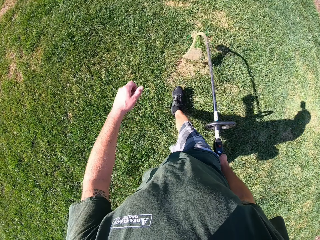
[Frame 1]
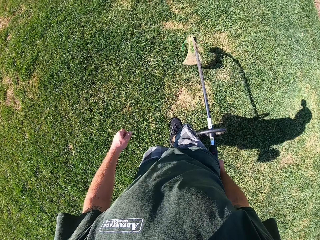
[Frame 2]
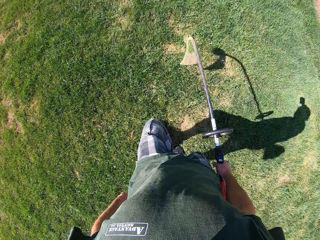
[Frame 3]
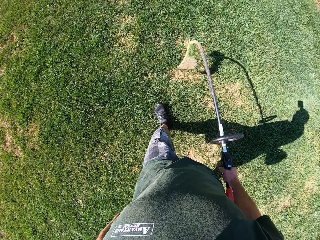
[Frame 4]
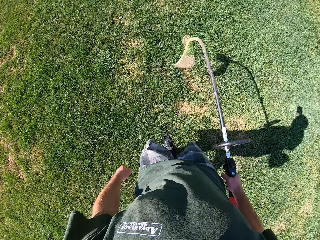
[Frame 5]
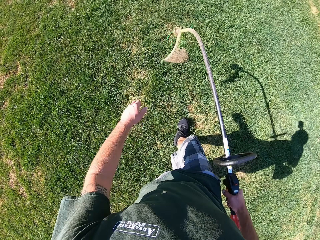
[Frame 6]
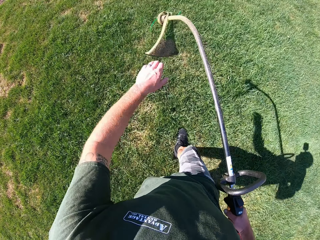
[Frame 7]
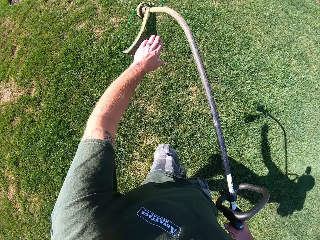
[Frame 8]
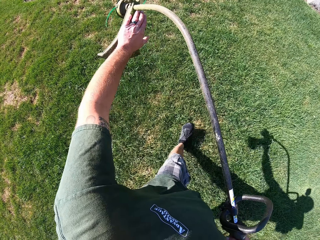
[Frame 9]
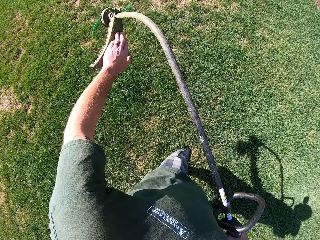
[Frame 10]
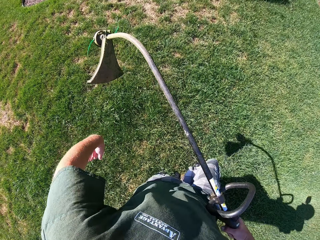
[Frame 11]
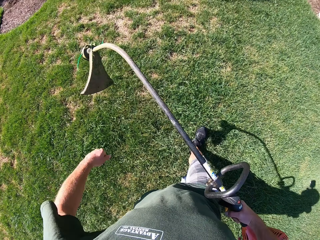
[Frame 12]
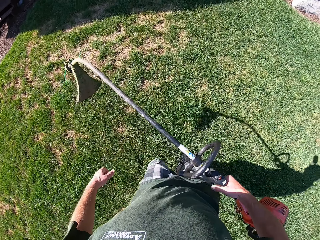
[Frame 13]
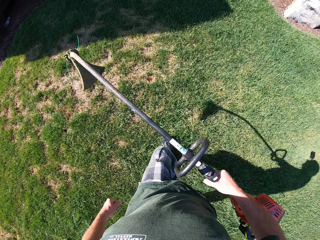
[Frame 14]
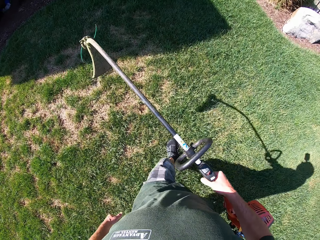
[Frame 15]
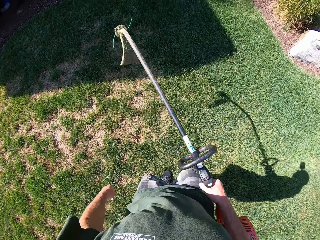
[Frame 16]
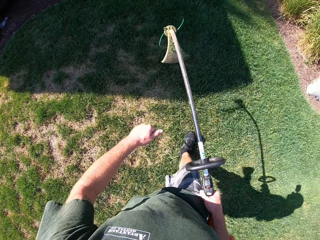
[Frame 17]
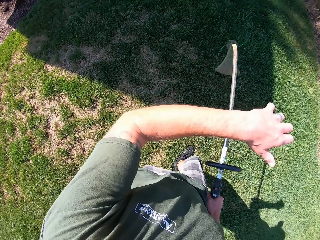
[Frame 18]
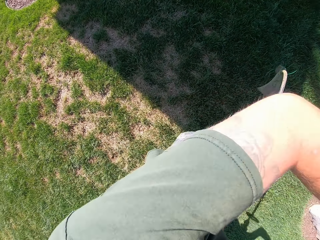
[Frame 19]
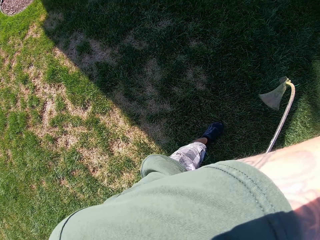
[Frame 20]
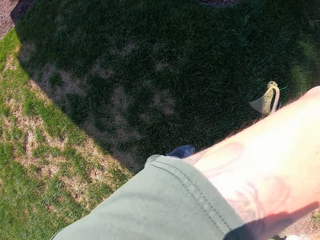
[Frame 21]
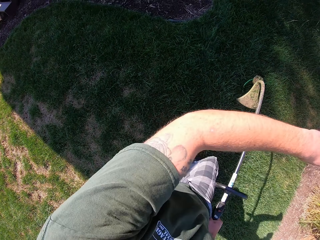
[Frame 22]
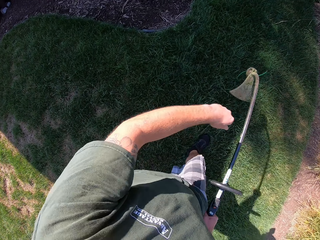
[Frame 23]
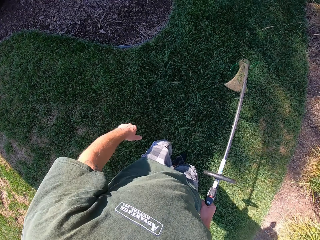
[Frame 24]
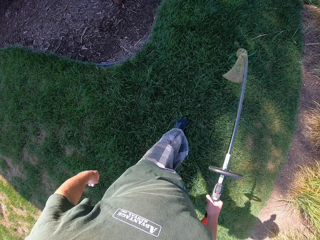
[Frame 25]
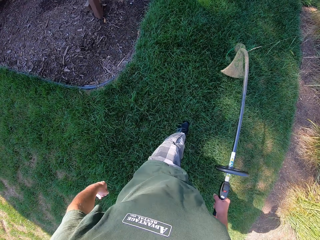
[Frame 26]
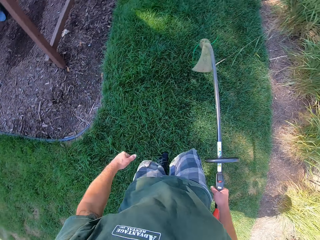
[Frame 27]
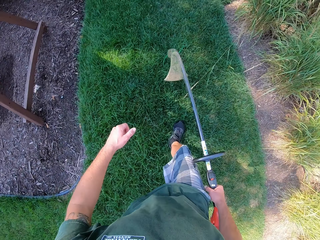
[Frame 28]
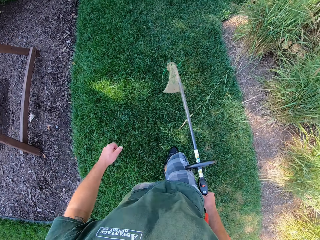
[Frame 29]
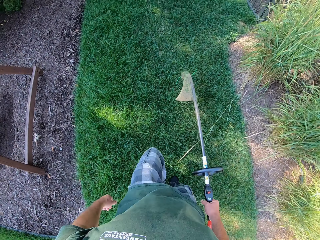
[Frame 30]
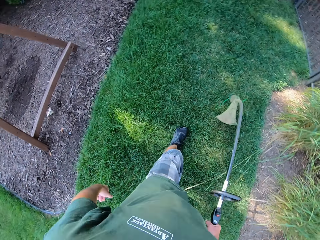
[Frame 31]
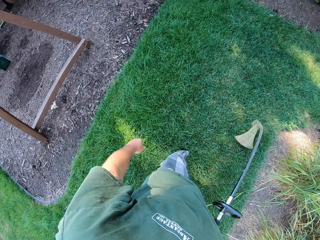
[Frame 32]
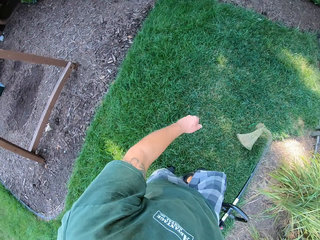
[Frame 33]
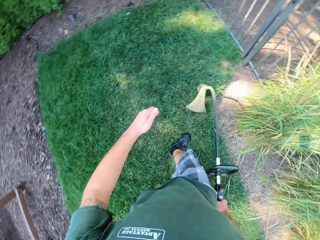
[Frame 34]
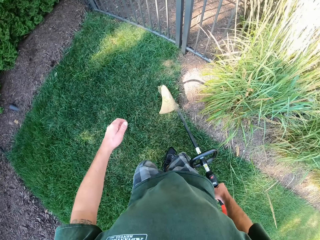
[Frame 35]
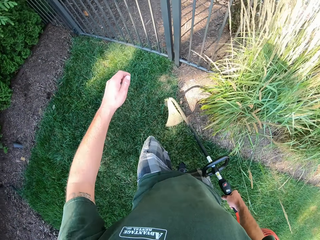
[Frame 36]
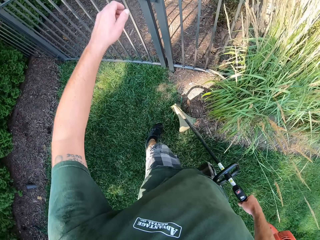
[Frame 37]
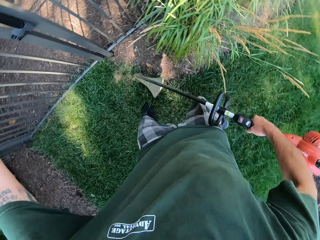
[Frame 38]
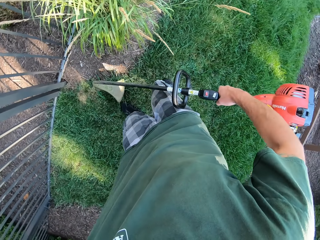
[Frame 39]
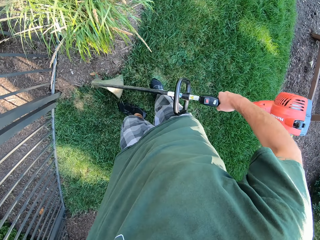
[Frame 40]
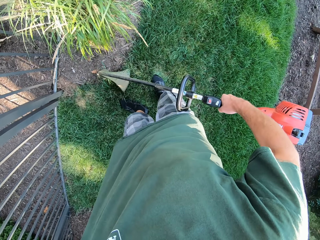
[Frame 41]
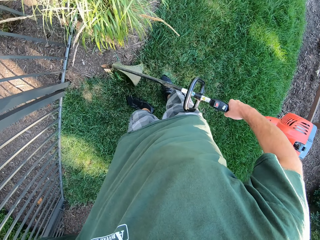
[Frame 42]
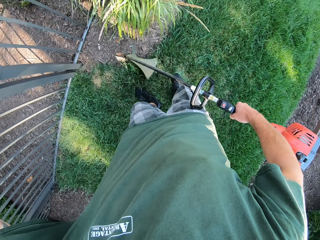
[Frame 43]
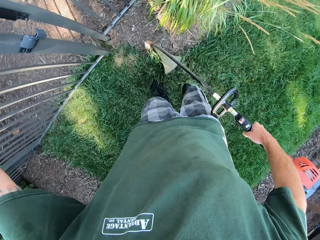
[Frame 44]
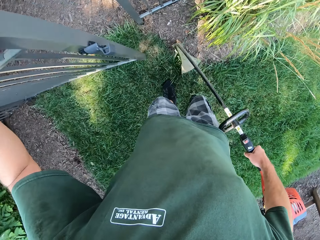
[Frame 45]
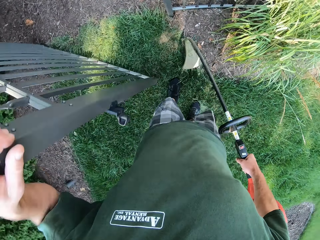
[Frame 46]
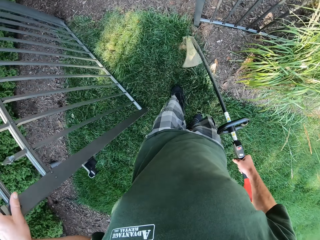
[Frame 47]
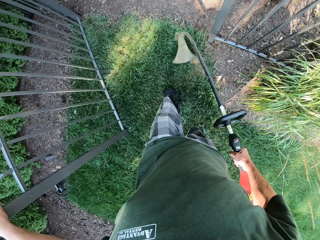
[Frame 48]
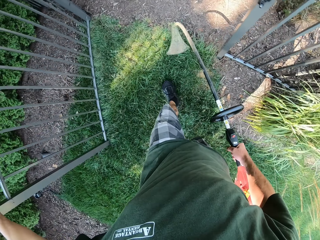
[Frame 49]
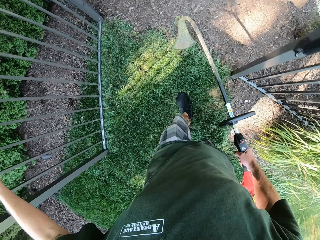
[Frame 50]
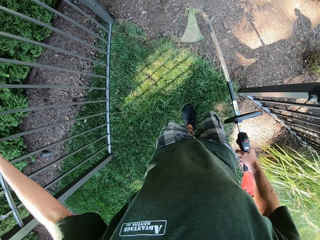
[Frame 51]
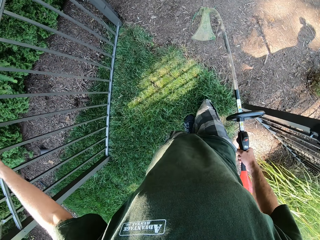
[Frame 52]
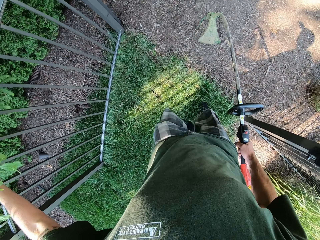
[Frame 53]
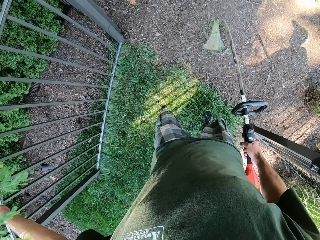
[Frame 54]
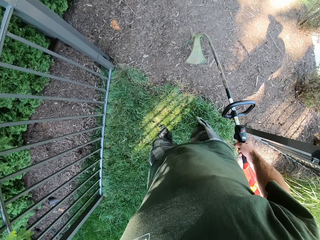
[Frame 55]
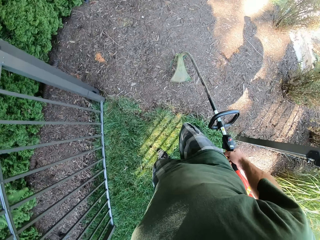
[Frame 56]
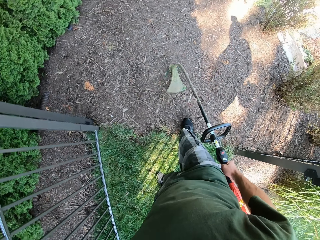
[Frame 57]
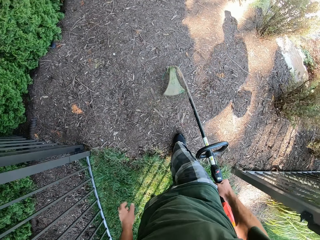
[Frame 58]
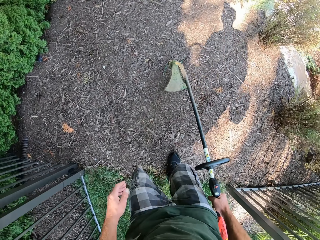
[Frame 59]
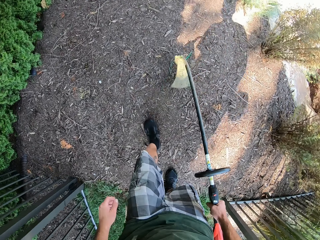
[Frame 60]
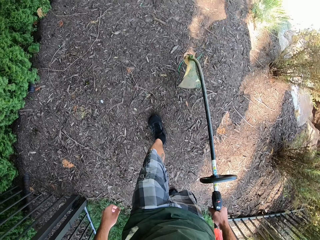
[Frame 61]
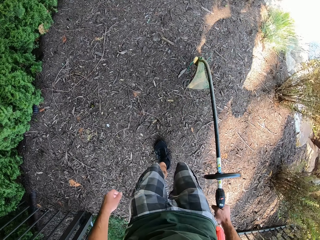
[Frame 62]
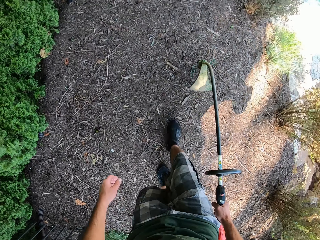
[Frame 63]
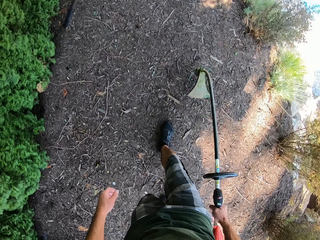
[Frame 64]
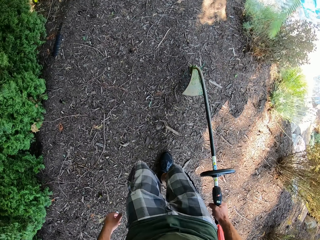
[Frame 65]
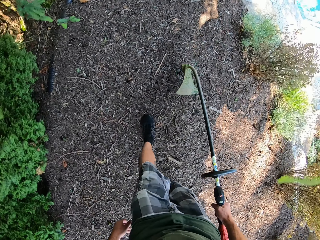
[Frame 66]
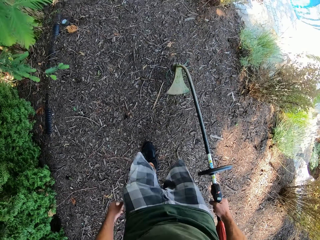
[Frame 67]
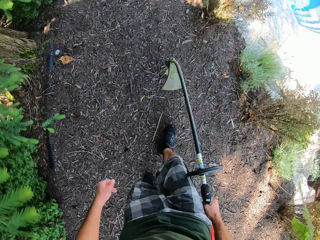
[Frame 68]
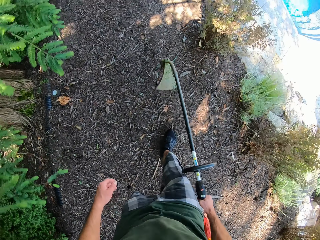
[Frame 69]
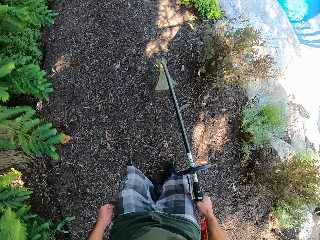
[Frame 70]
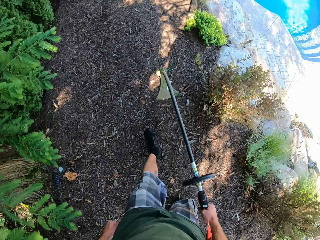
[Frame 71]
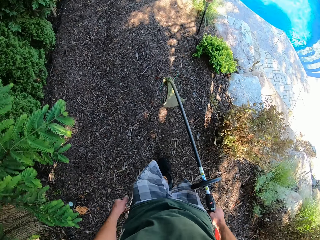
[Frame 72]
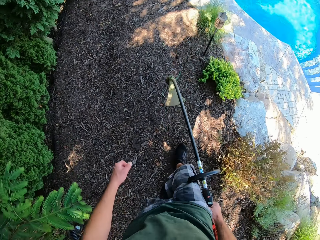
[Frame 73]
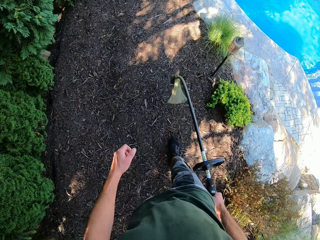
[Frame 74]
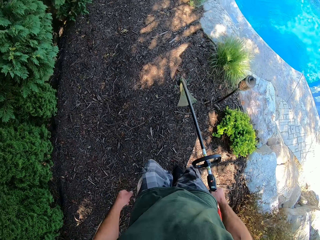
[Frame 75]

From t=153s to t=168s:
The camera wearer wipes the grass trimmer. He walks around, raises his left hand and lowers the hand. He walks around. He opens a gate to the compound with his left hand. He walks around. He walks into the compound with the lawn edge cutter in his hands.

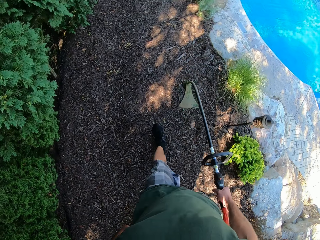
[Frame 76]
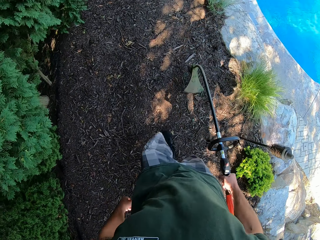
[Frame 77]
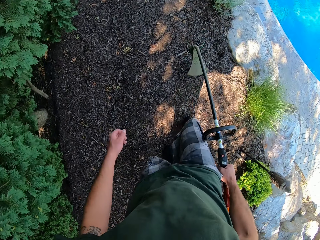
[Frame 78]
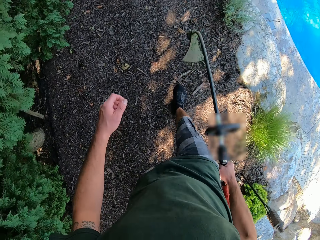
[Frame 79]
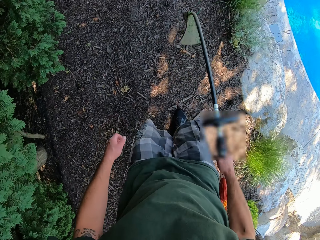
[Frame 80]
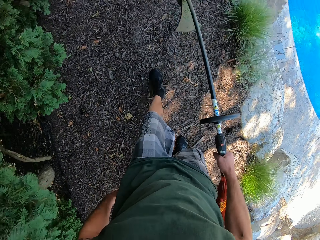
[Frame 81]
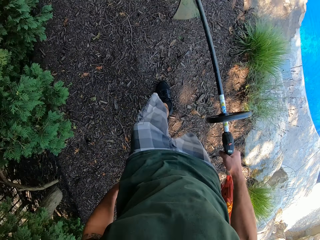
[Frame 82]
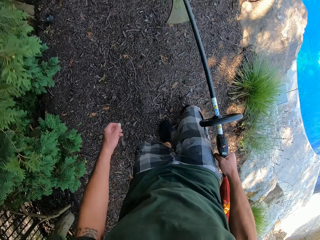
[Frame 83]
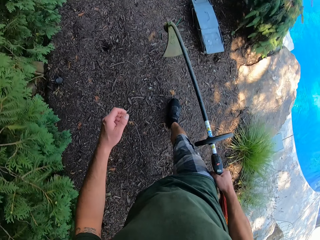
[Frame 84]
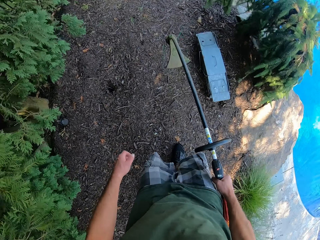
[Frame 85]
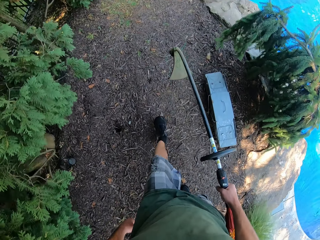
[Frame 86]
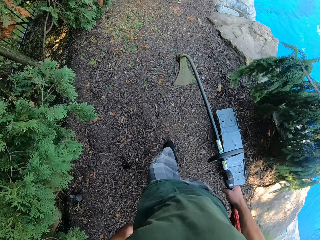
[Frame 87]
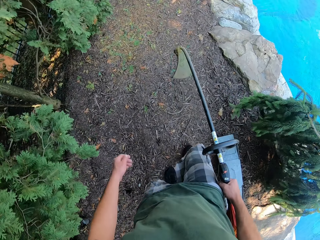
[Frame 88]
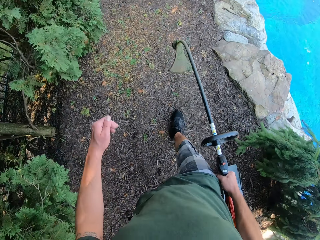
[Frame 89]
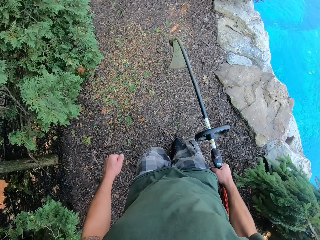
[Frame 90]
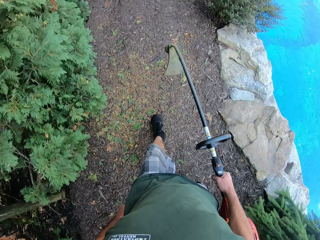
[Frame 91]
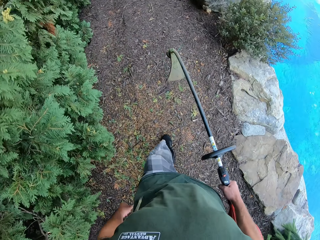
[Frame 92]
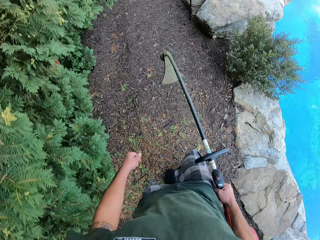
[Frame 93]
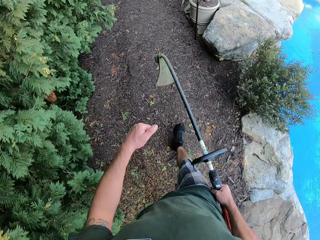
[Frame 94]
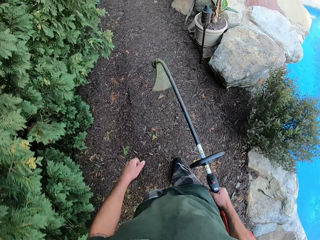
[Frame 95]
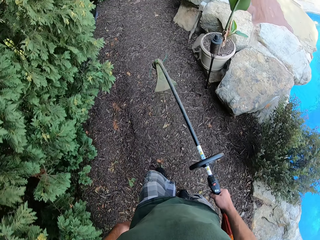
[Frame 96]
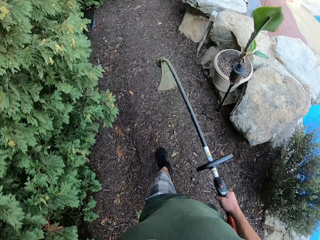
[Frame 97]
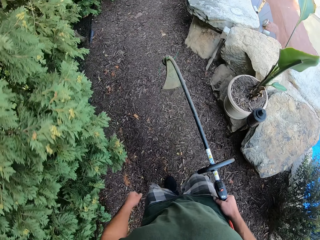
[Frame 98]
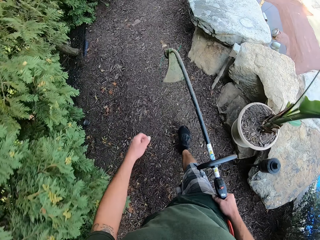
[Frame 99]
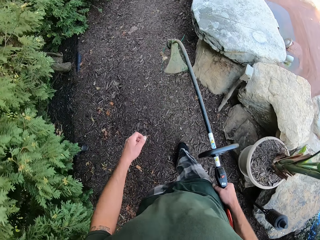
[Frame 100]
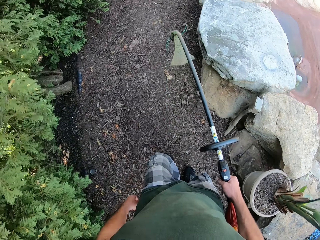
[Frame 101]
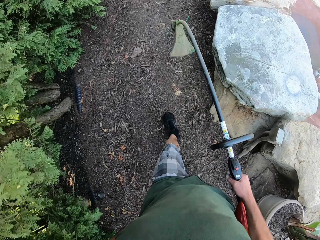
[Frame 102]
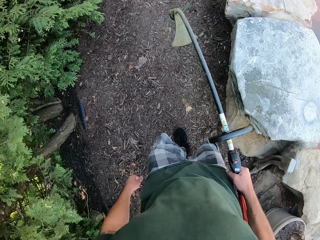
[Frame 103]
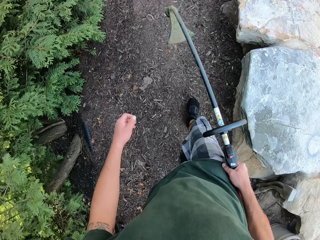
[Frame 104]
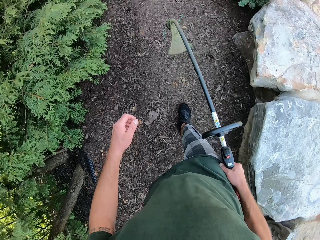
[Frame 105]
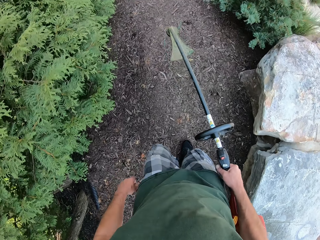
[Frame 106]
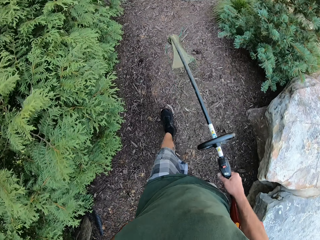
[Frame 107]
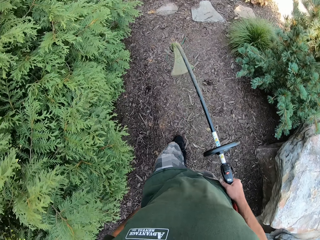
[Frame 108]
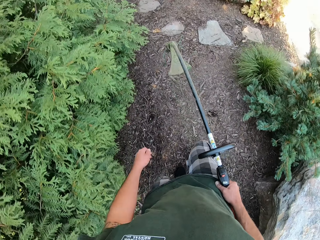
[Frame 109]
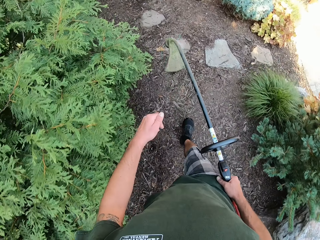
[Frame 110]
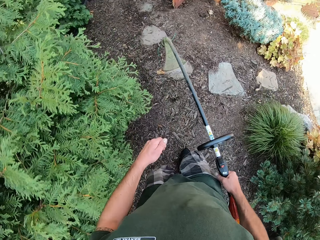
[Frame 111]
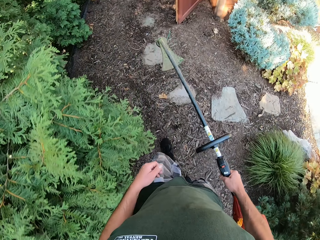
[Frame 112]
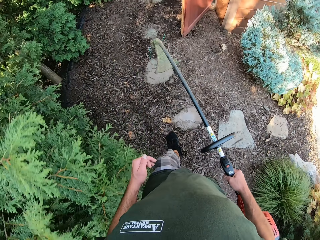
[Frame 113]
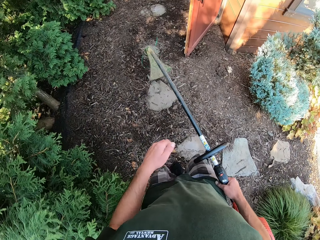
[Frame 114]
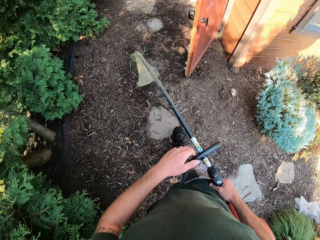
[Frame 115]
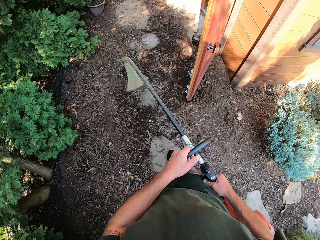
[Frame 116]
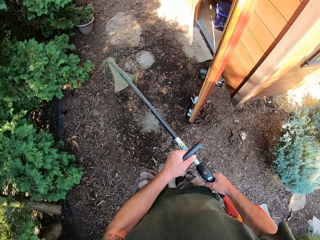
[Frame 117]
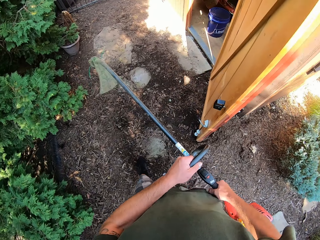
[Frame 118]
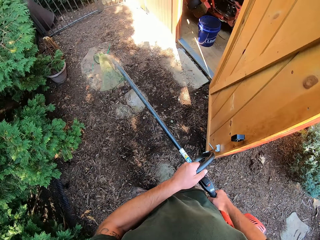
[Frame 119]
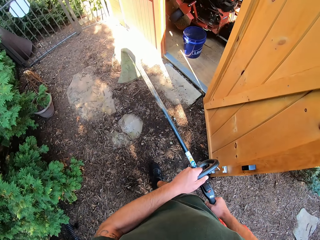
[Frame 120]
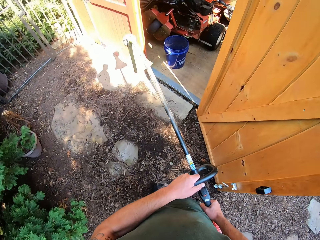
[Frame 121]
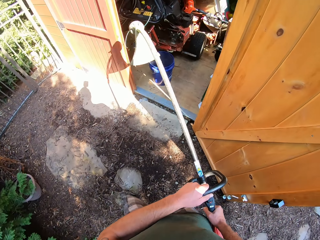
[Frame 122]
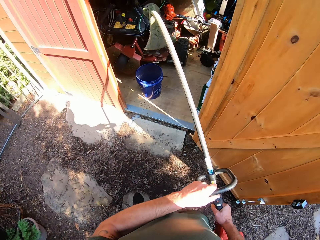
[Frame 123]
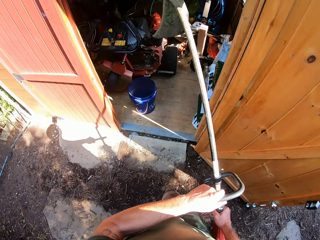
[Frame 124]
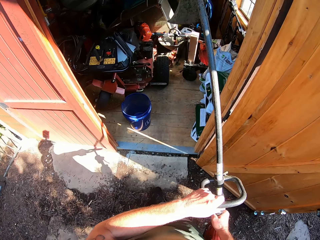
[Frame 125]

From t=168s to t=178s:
The camera wearer holds the grass trimmer with both hands.
